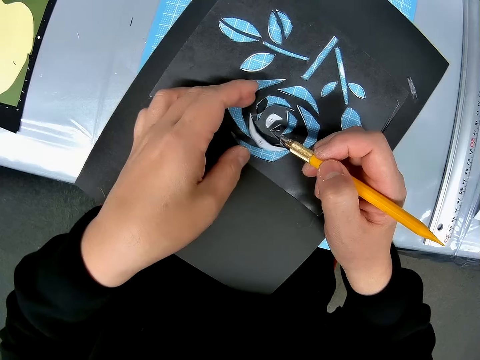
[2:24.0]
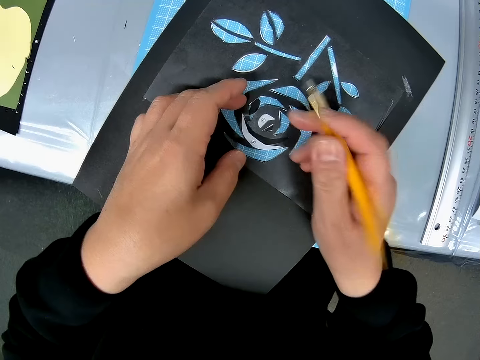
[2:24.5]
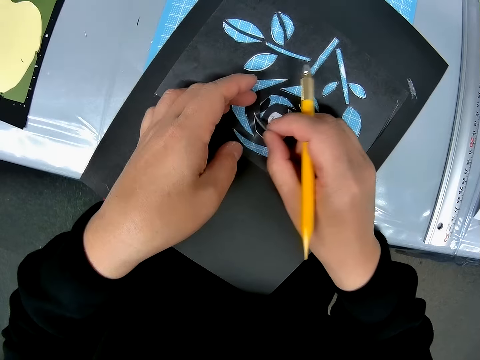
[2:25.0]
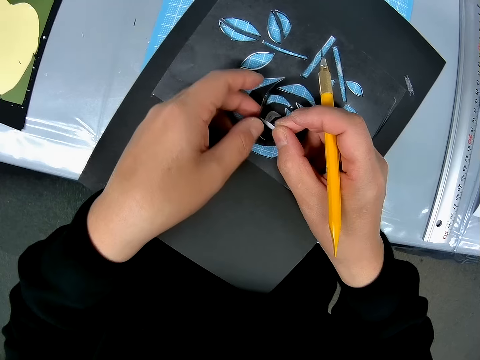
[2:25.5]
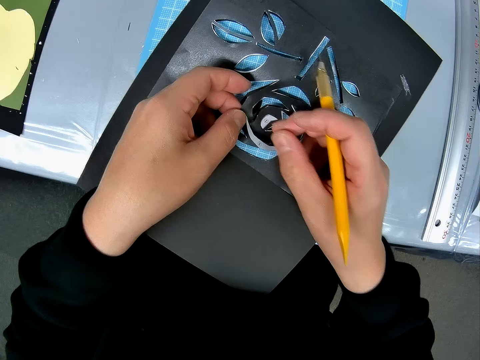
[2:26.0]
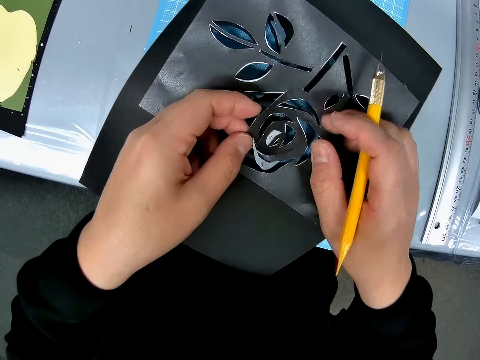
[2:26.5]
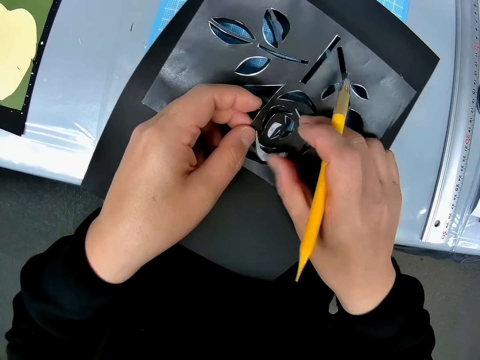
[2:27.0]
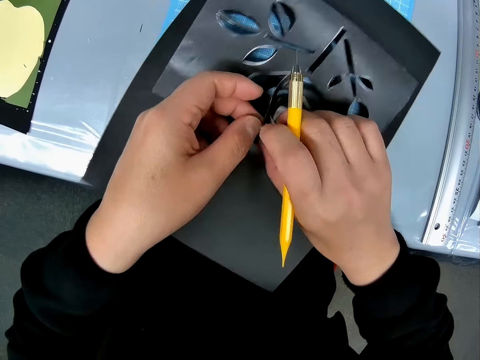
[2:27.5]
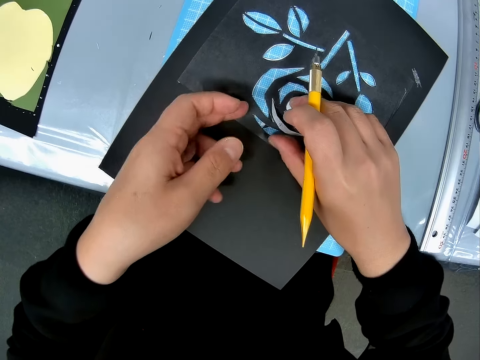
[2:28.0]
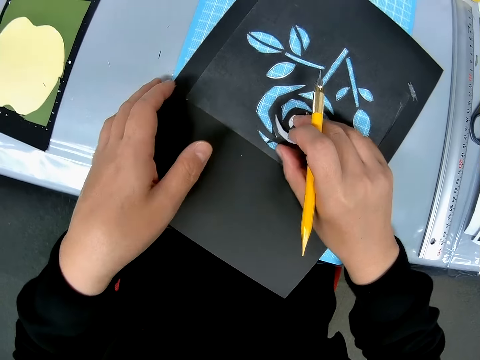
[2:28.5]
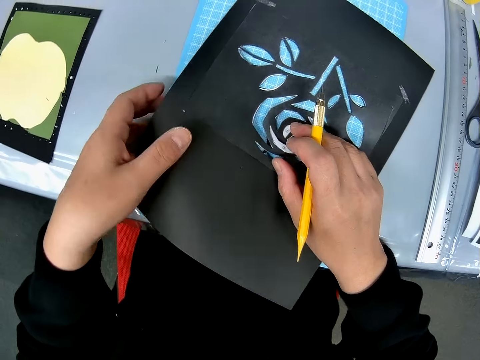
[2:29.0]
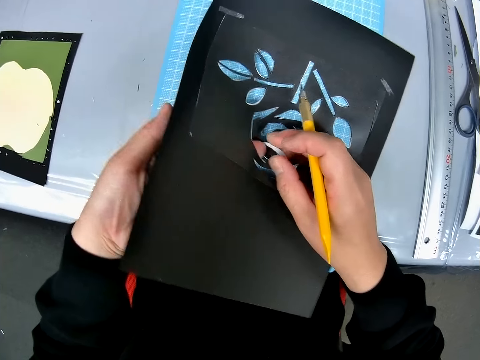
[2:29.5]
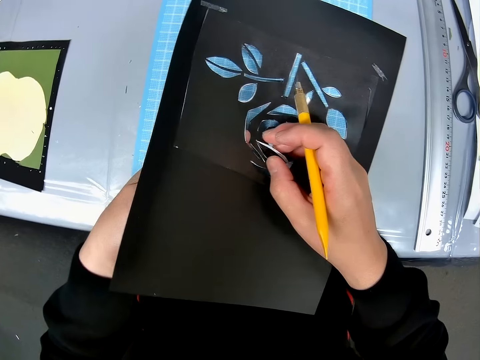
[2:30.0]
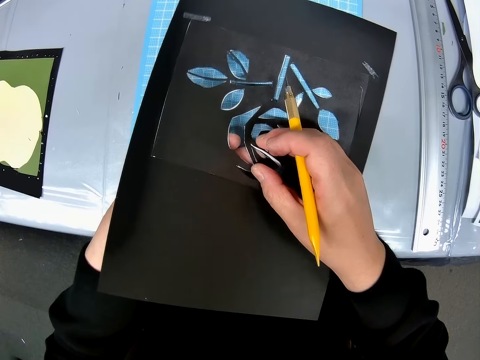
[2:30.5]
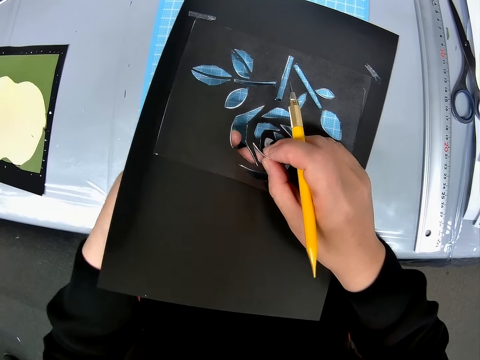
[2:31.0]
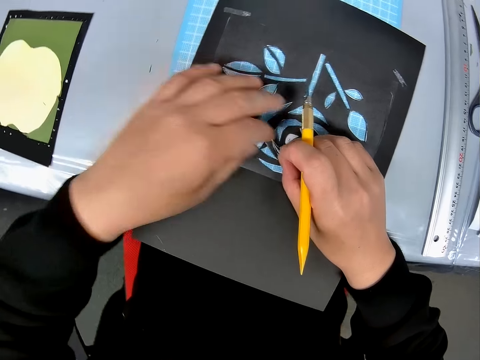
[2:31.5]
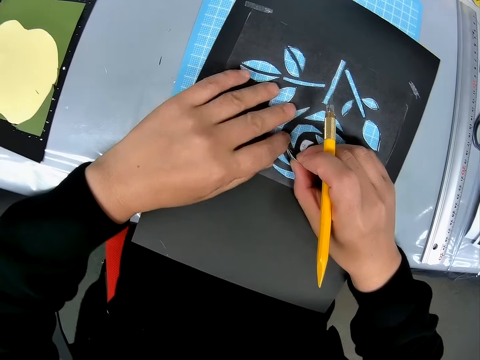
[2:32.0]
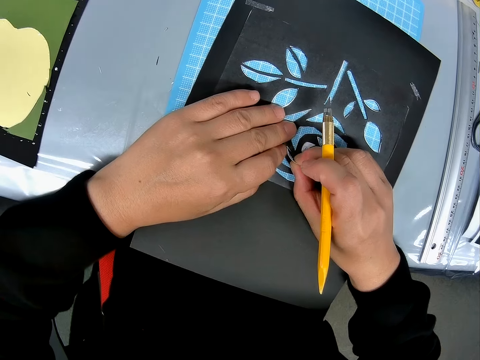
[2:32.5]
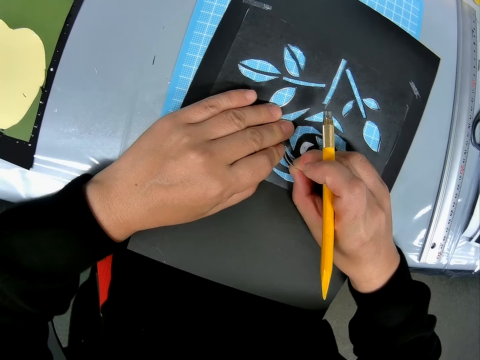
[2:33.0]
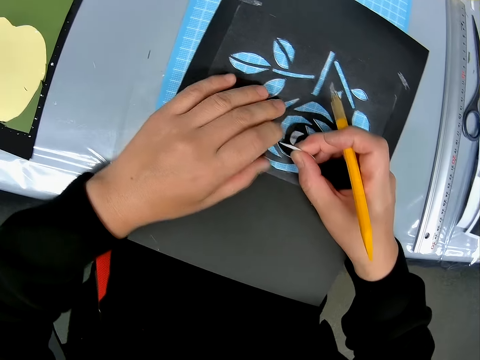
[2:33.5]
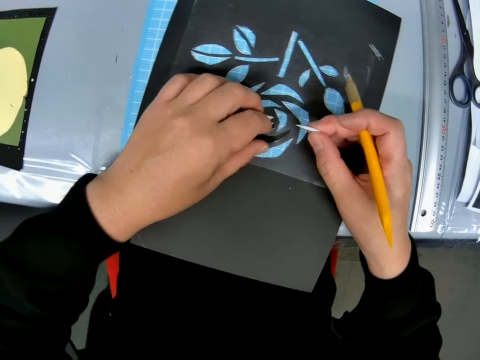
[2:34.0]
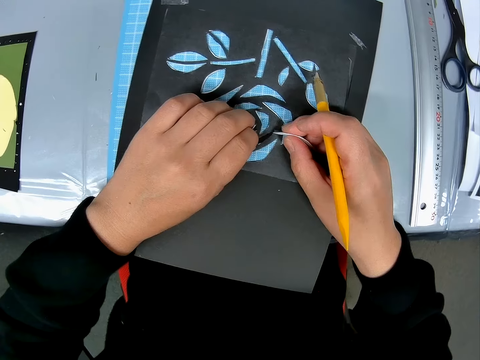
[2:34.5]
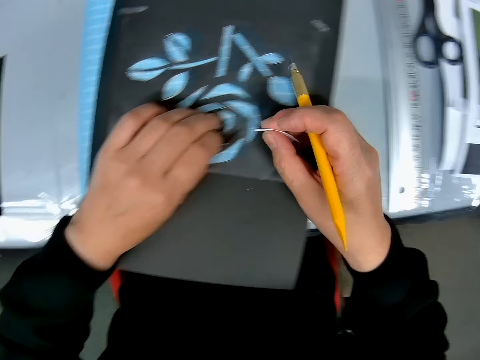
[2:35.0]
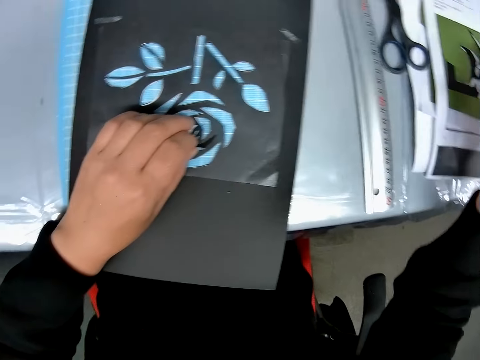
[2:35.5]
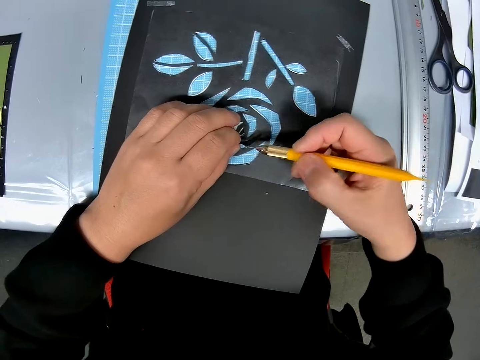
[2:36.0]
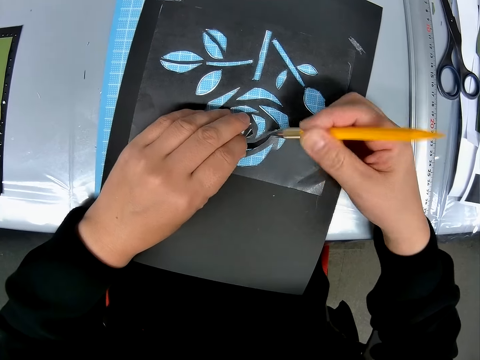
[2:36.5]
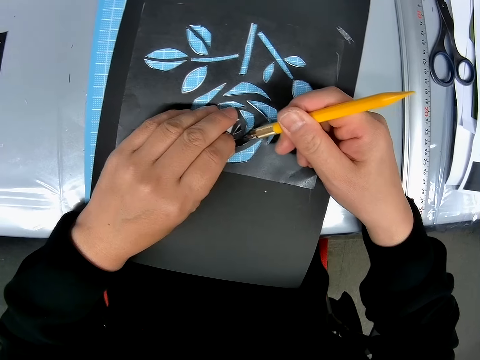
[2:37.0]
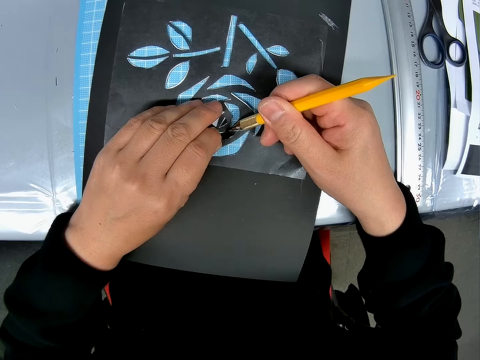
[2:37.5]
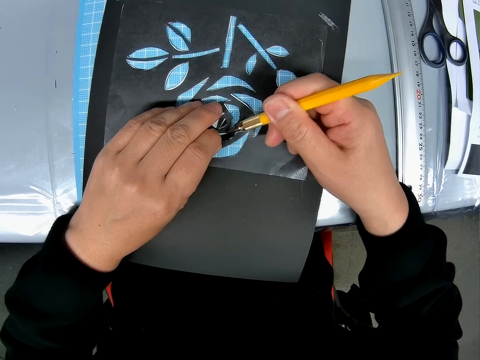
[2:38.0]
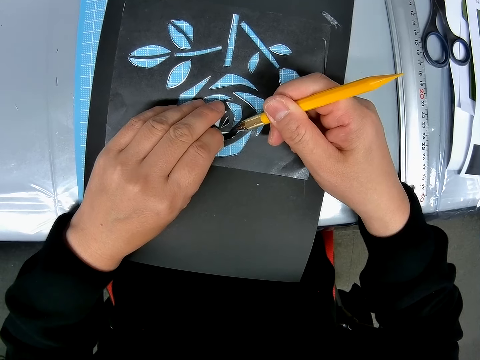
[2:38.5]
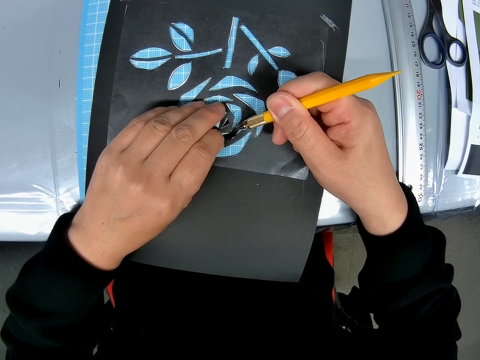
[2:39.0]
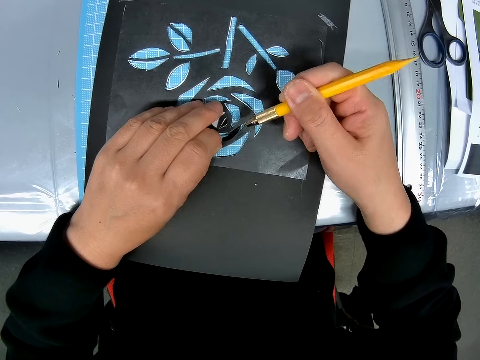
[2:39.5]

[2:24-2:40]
The camera wearer detaches the pieces from the craft sheets with his right hand. He drops the pieces on the pile of papers on the table. He cuts the craft sheet with the pen cutter.

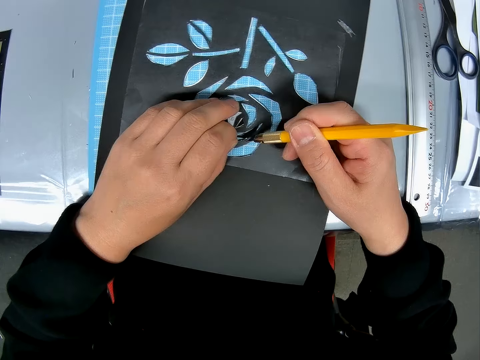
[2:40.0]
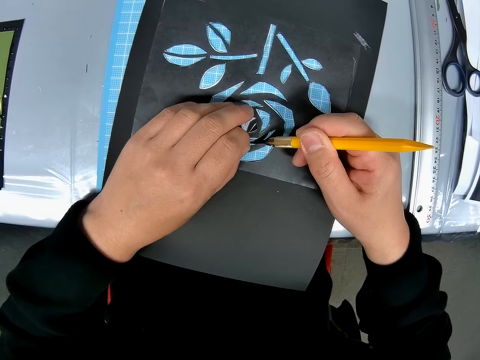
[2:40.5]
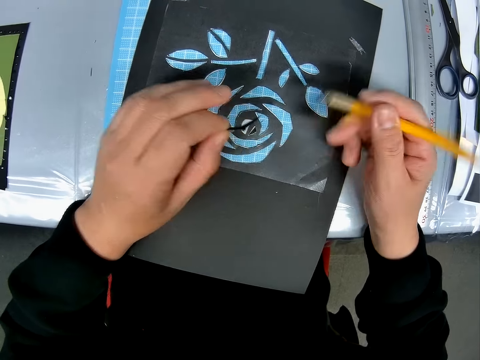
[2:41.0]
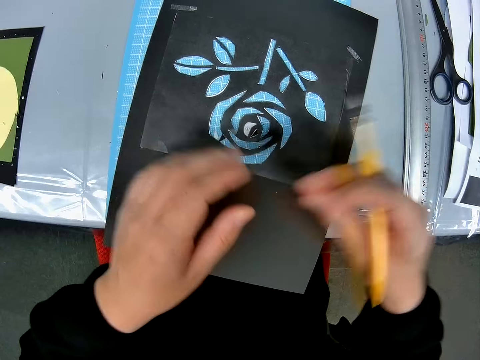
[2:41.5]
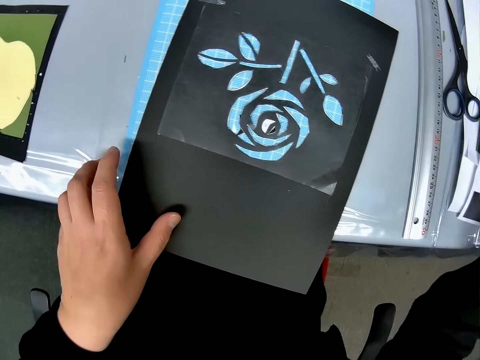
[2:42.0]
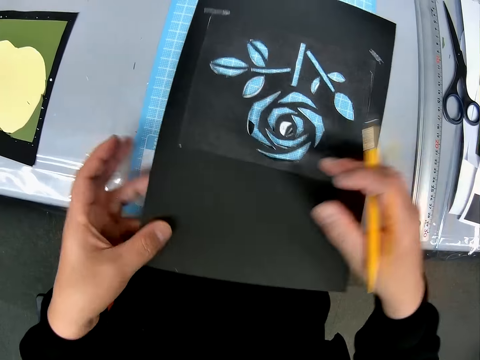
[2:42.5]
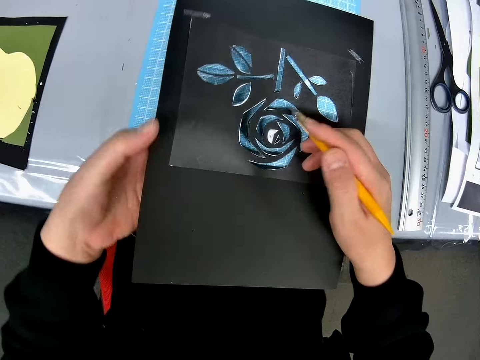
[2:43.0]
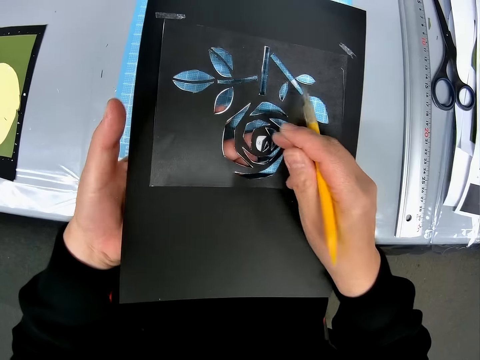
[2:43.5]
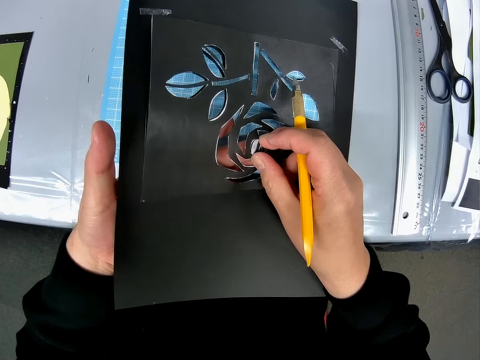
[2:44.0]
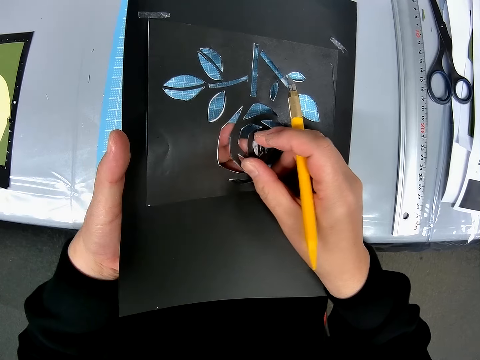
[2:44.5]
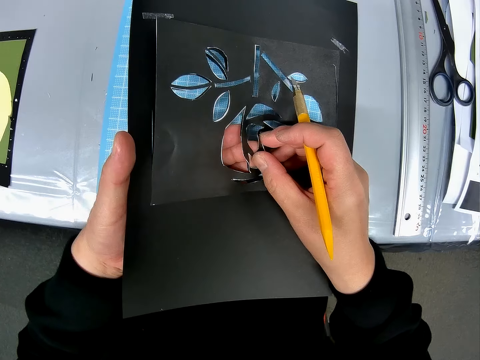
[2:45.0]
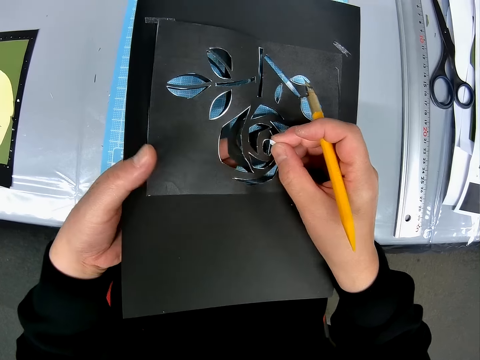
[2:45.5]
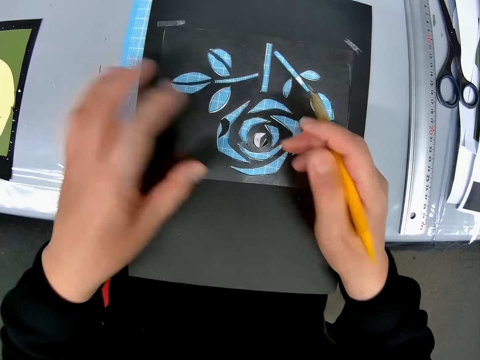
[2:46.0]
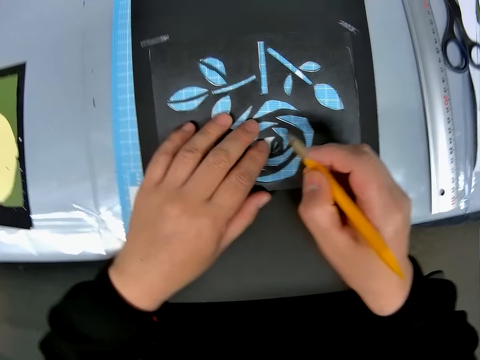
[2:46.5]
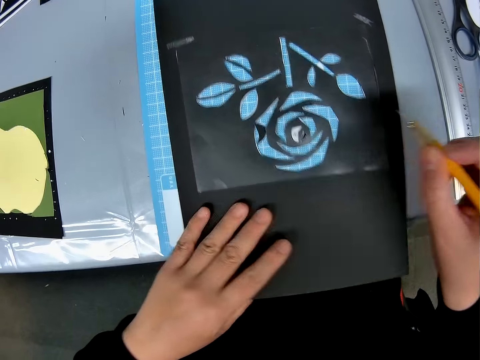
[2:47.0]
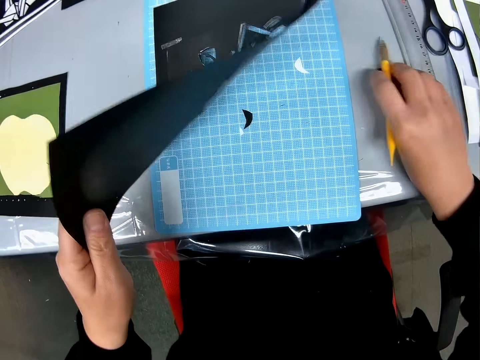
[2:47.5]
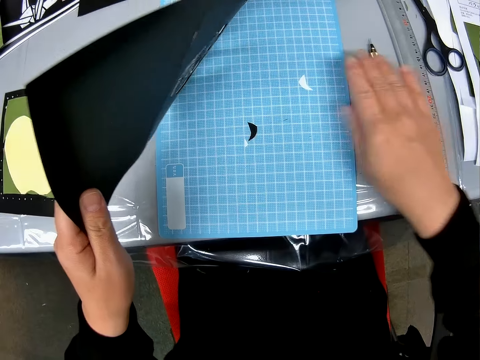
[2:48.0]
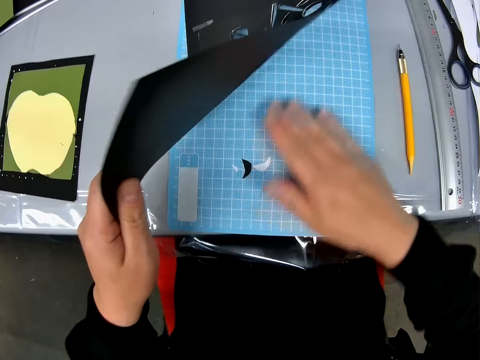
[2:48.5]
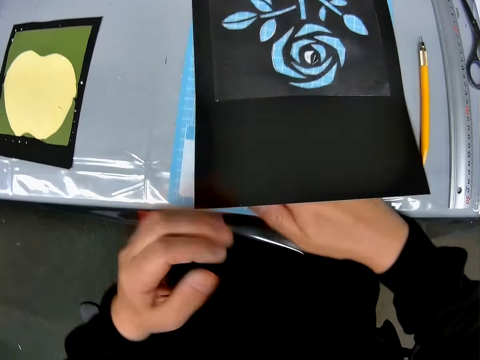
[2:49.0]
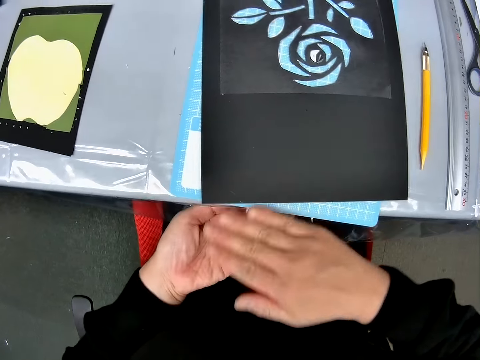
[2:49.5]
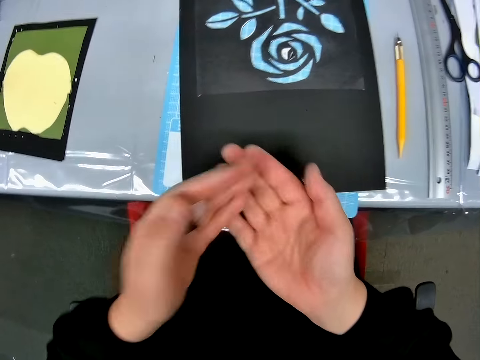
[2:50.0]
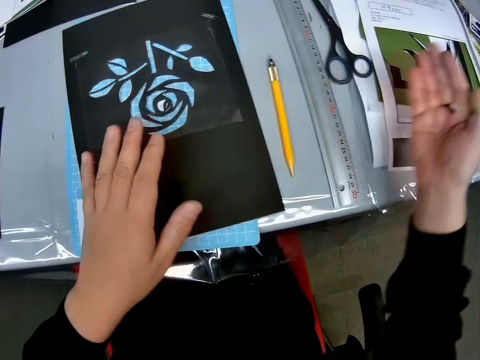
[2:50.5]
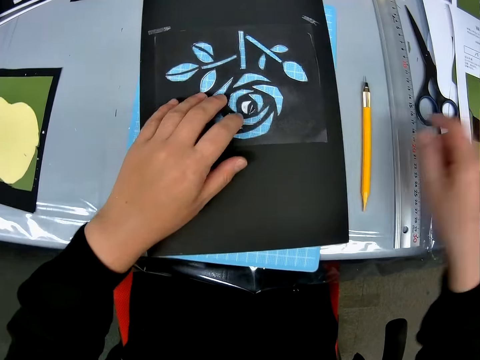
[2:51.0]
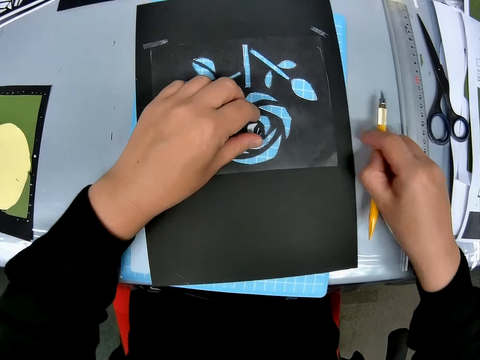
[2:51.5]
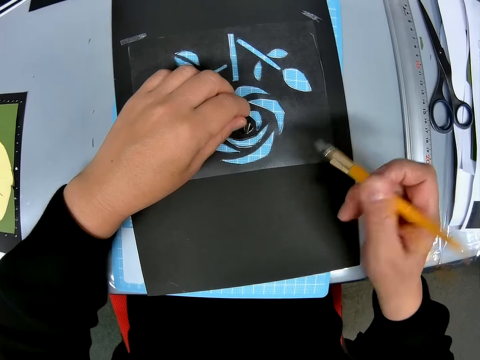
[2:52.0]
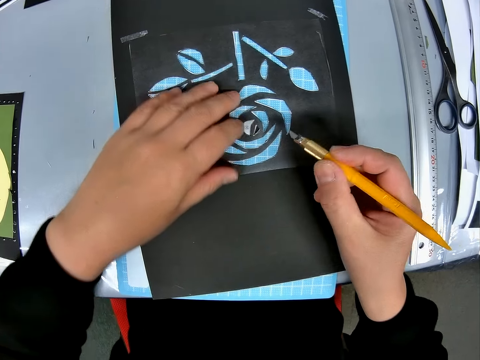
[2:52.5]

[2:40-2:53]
The camera wearer detaches the pieces from the craft sheets with his left hand. He drops the pieces on the pile of papers on the table. He drops the cutting blade or pen cutter on the table. He pulls the pieces on the craft sheets with his right hand. He lifts the craft sheets with his left hand. He places the pen cutter on the cutting sheet. He gathers the pieces on the cutting sheet. He drops the craft sheets on the cutting sheet. He packs the pieces on the cutting sheet on his left palm. He removes the pieces of paper from the table. He drops the pieces on the pile of papers on the other side of the table. He picks up the pen cutter from the table.
